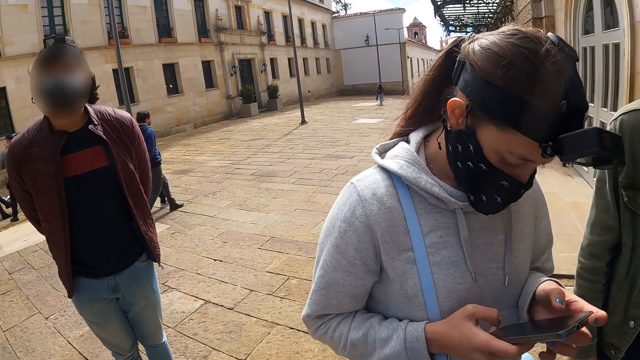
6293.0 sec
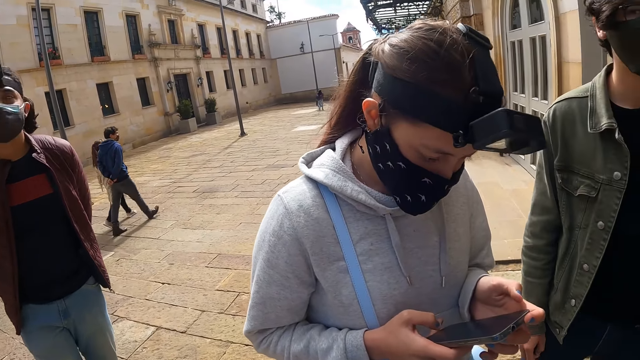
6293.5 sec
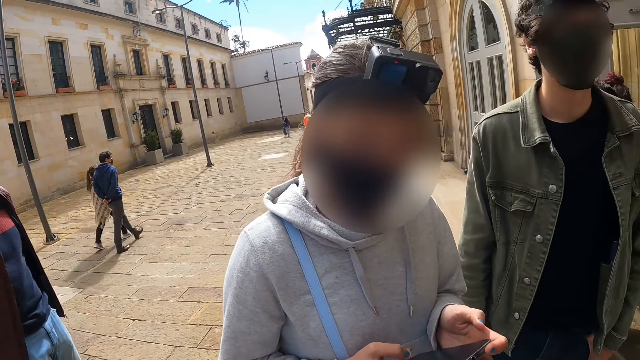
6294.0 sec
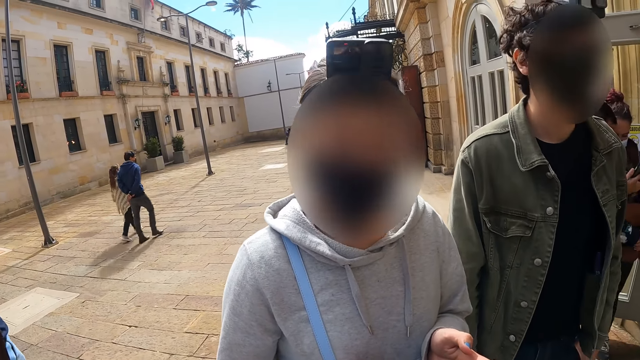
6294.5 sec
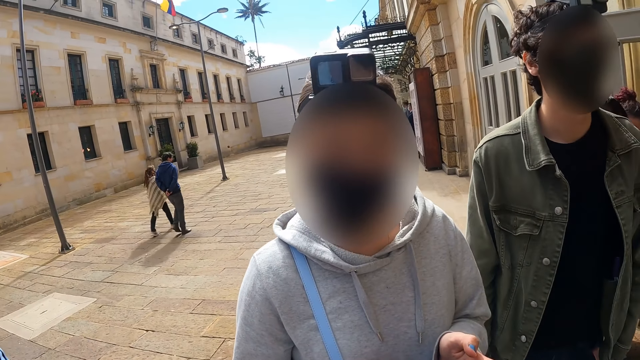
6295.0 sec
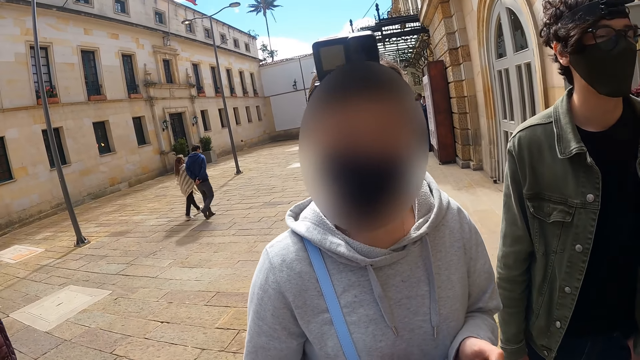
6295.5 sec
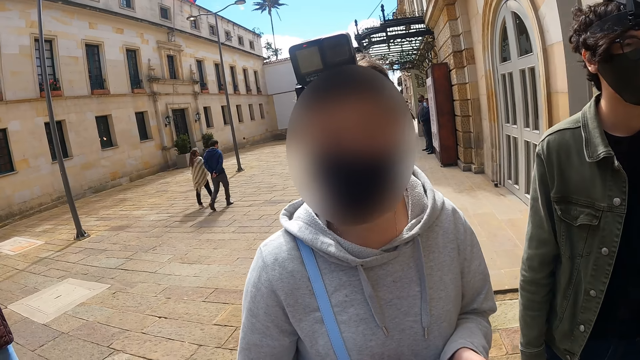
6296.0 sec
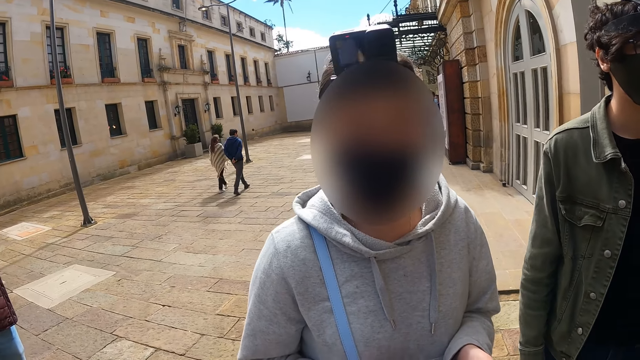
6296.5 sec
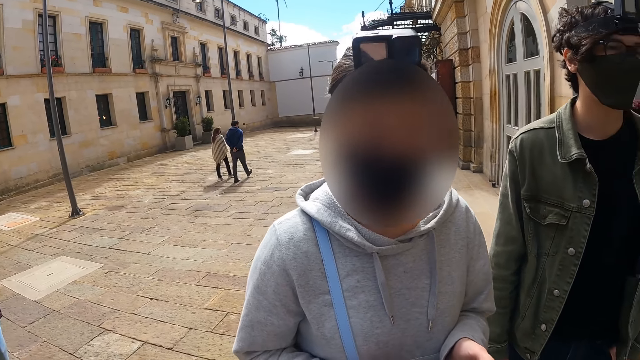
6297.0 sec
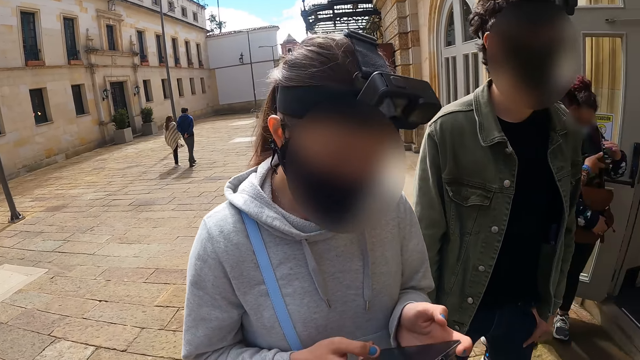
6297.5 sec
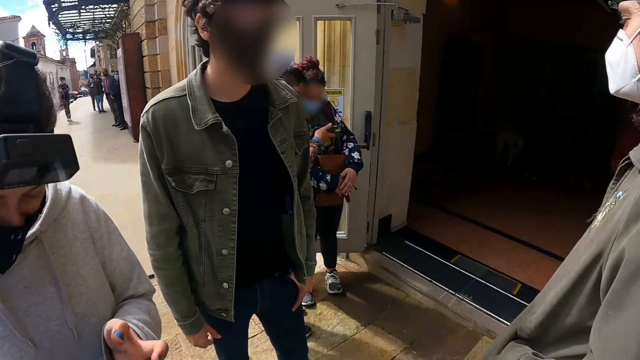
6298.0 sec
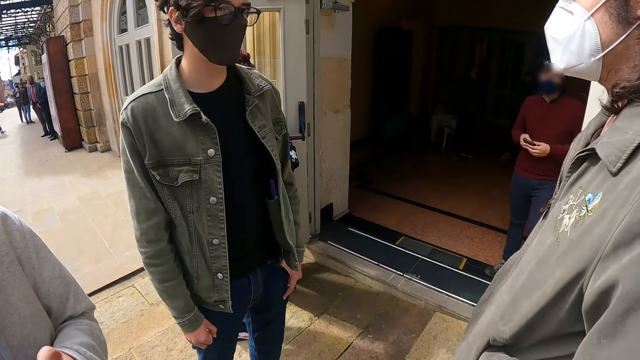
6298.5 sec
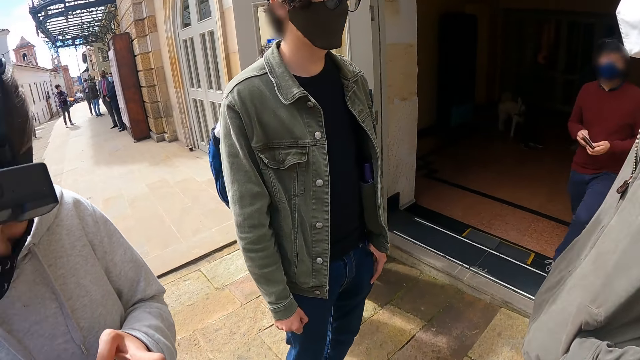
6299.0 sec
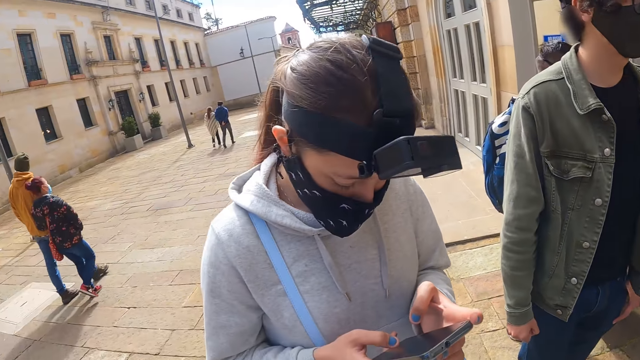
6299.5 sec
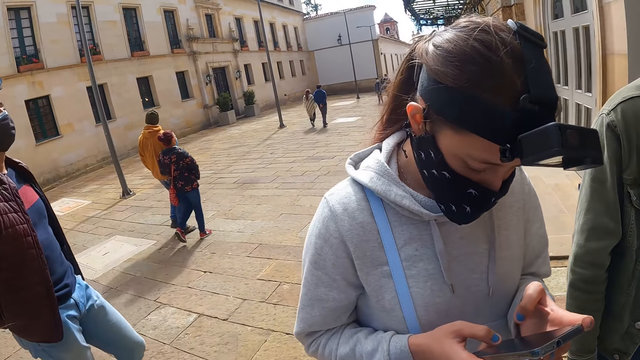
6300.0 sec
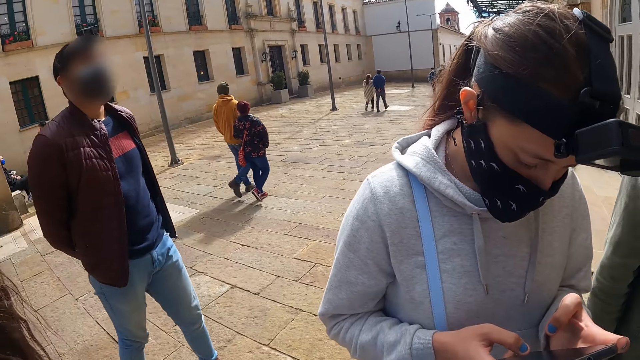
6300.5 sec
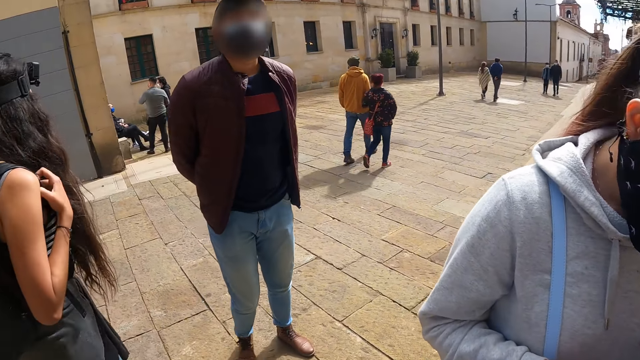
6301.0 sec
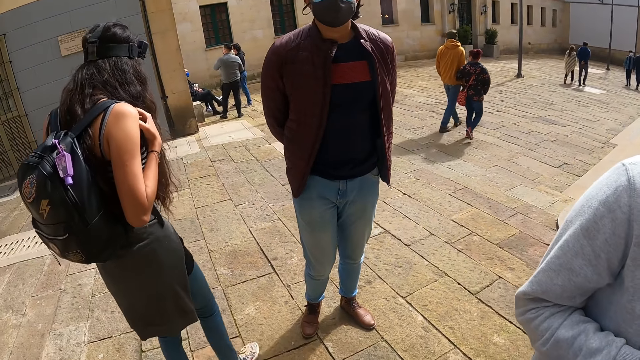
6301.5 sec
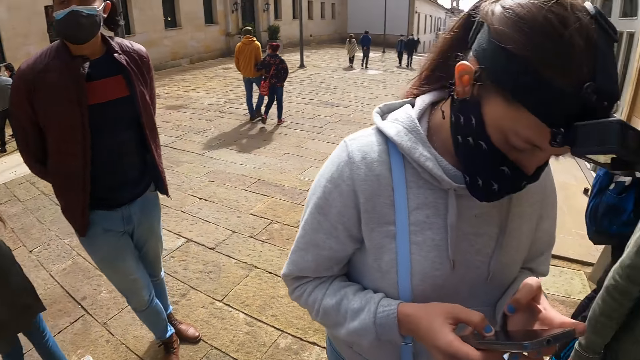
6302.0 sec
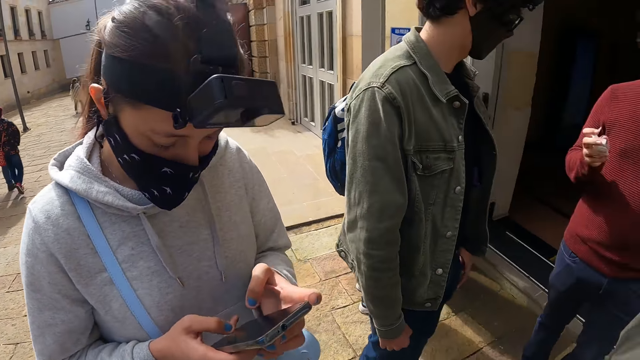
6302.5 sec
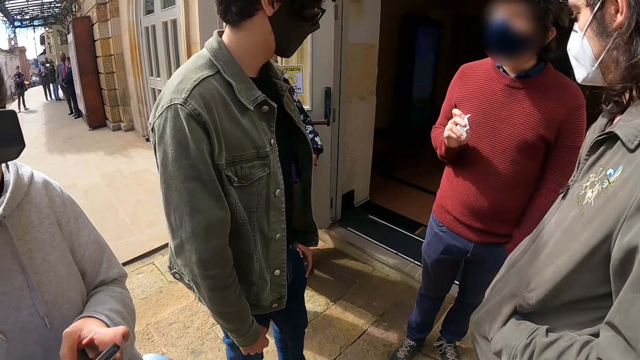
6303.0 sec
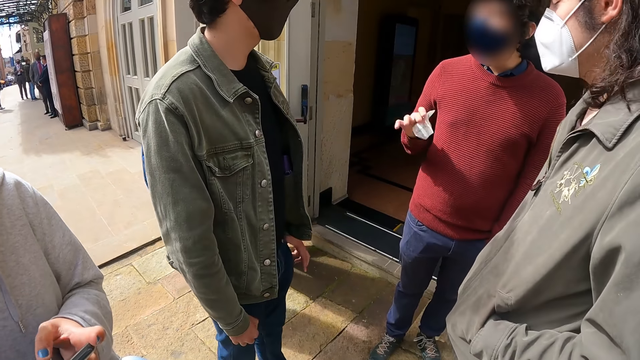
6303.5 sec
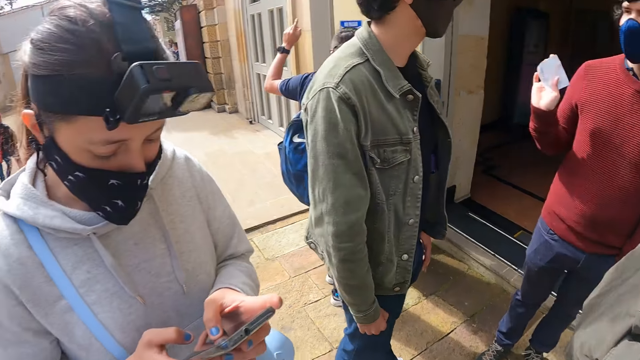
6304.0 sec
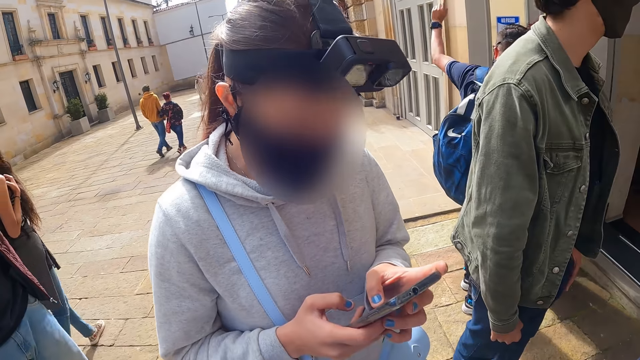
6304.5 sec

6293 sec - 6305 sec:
The camera wearer interacts with a woman. A person talks to the camera wearer. The camera wearer looks at the person, another person, and a third person. The woman uses a phone. The camera wearer looks around. Another woman walks around the street. The first woman uses the phone.

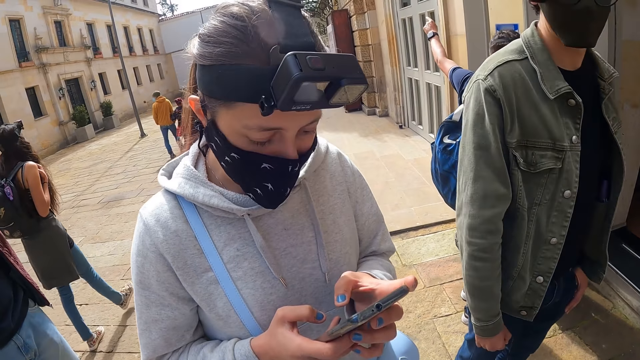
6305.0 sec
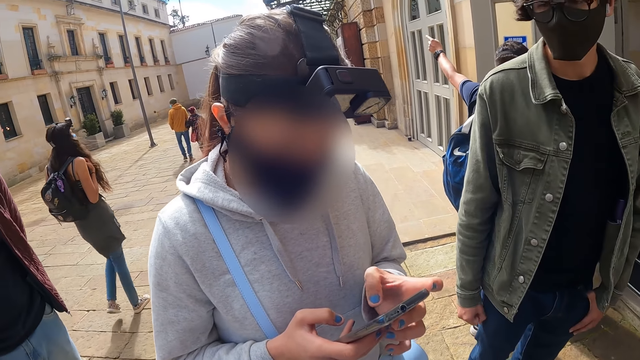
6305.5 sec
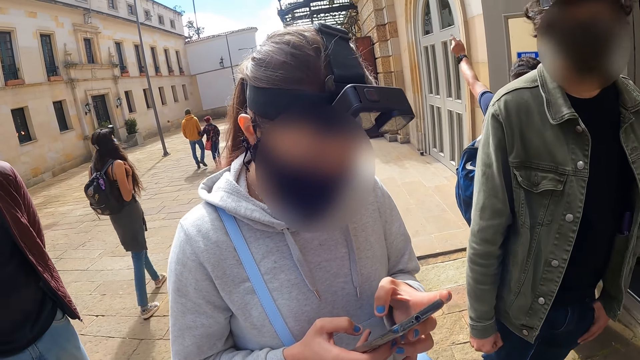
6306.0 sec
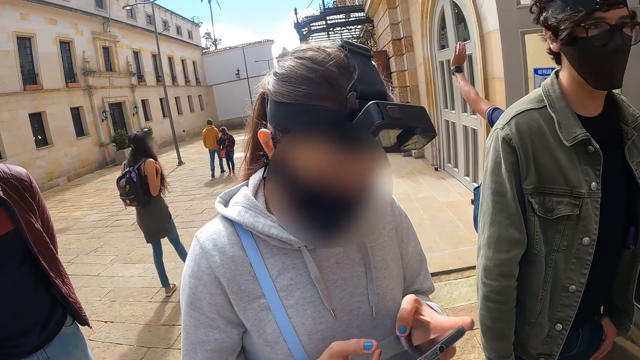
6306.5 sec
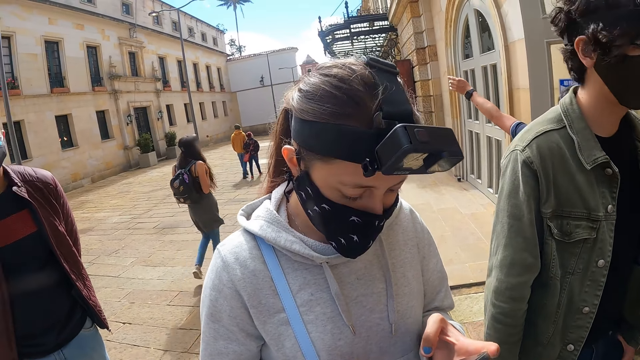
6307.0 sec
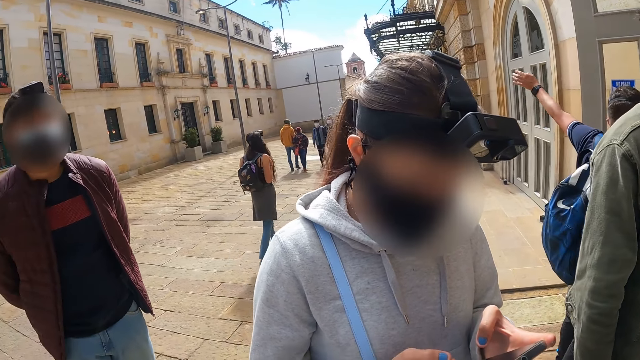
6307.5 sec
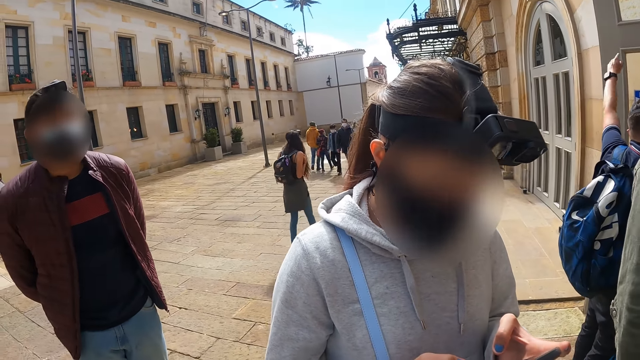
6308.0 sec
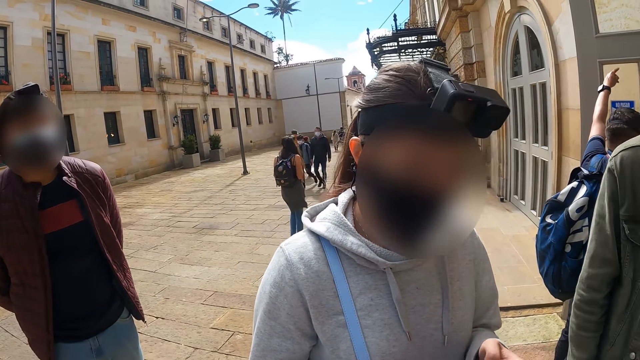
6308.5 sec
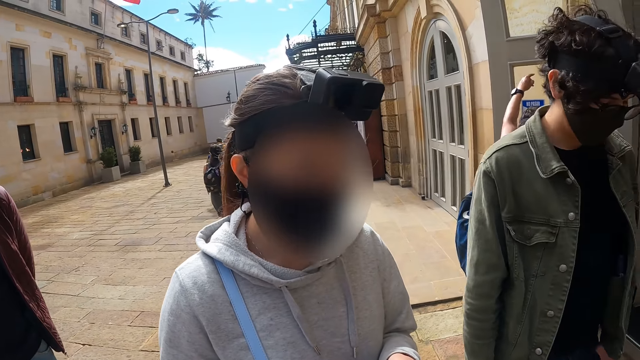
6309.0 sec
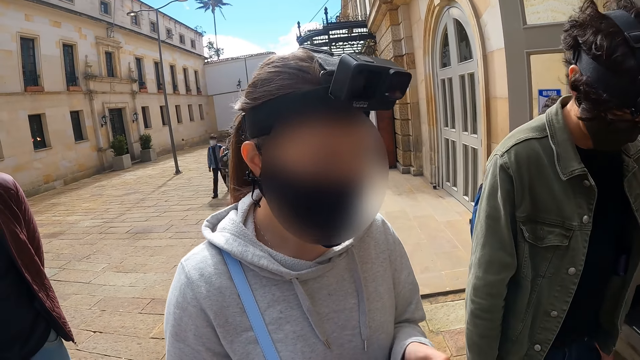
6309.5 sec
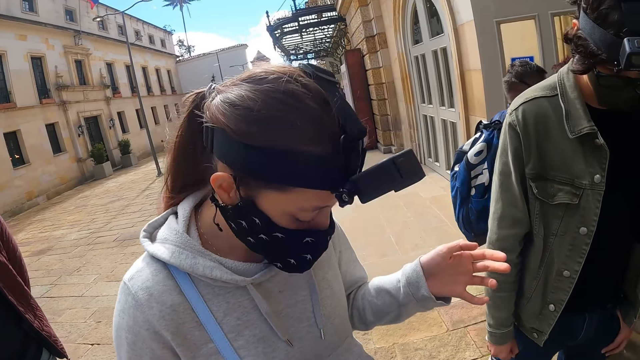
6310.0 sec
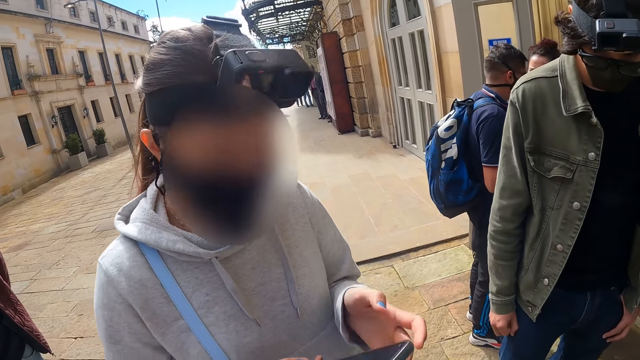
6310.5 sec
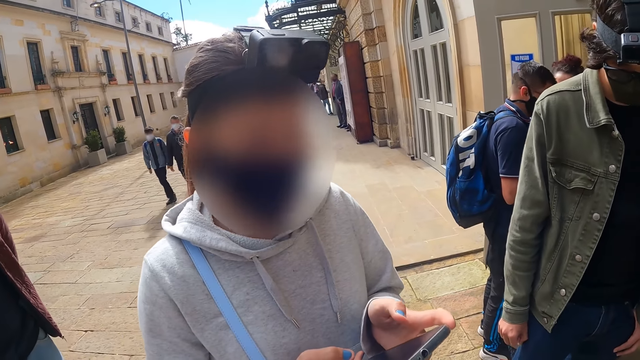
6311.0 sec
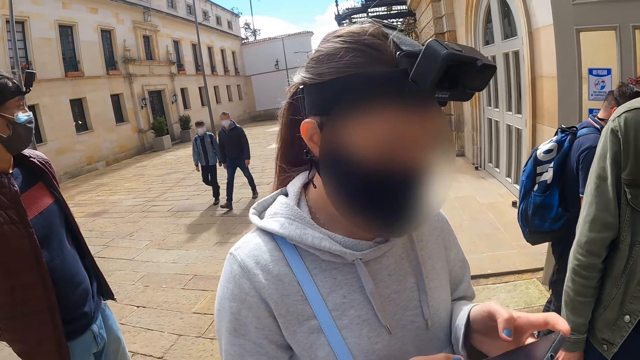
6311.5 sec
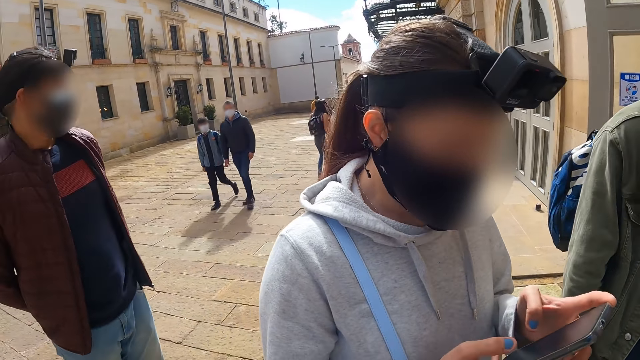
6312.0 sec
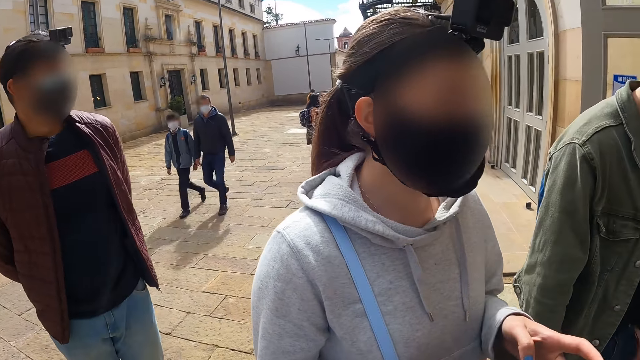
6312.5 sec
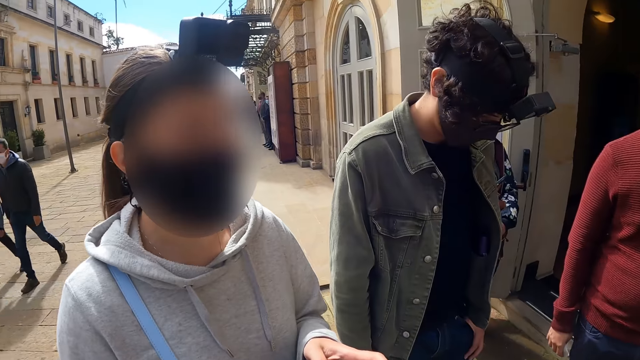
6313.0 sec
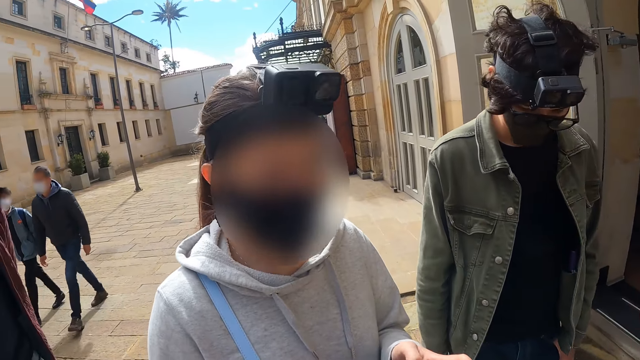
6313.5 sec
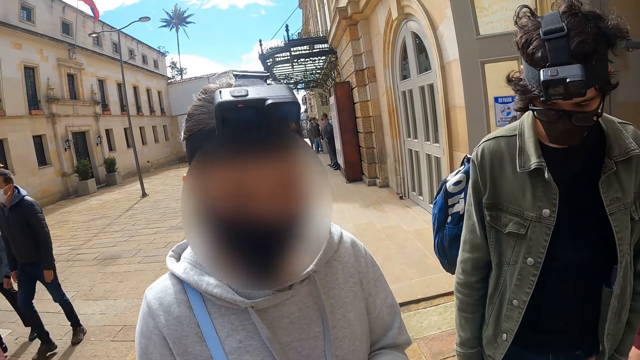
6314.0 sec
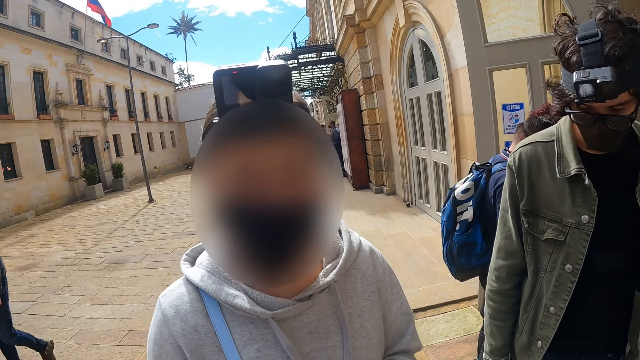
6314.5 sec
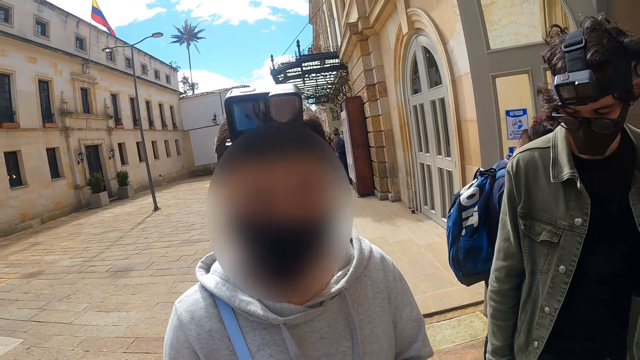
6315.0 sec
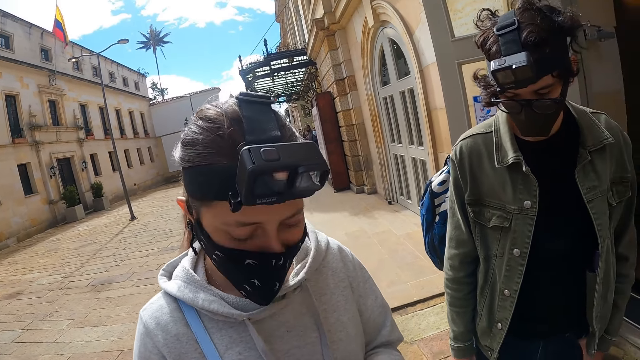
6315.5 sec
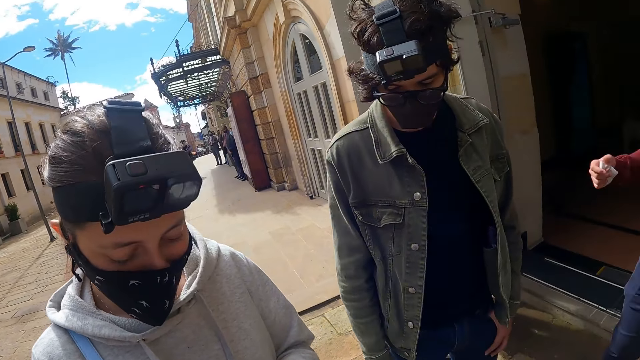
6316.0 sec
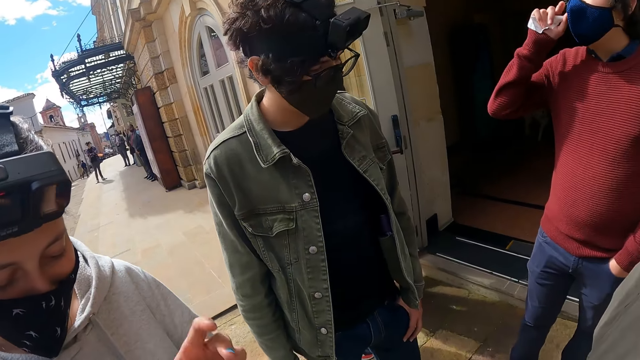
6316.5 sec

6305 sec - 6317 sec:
A woman walks around the street. The camera wearer looks at a person. The person scrolls the phone. The camera wearer interacts with another woman. The other woman moves her hand. The person talks to the camera wearer. The camera wearer interacts with the other woman. They look at the person, another person, a third person, a fourth person, and a fifth person.
